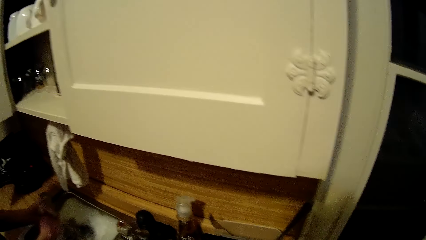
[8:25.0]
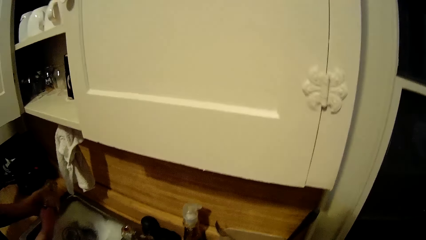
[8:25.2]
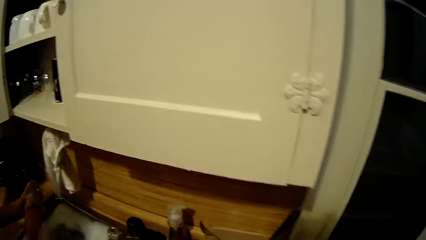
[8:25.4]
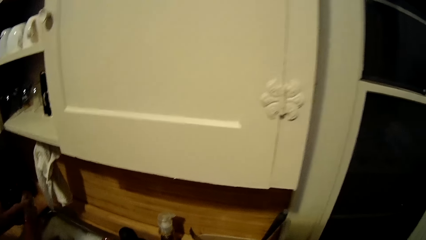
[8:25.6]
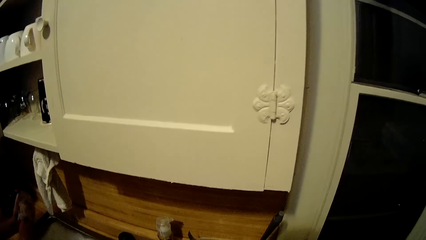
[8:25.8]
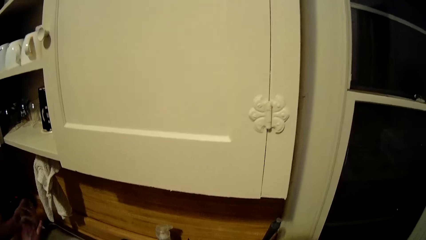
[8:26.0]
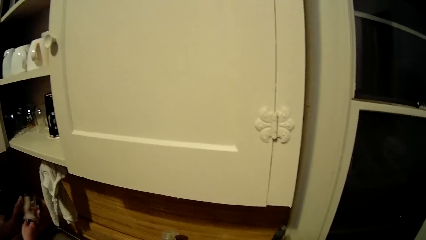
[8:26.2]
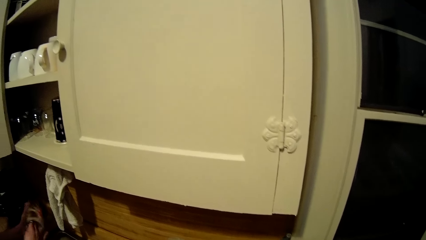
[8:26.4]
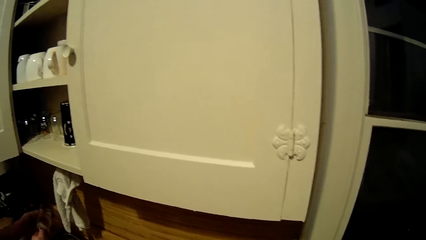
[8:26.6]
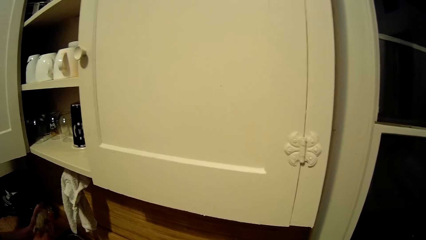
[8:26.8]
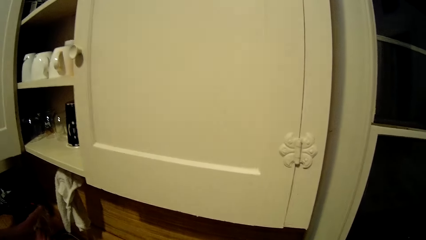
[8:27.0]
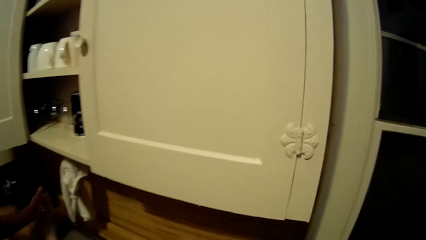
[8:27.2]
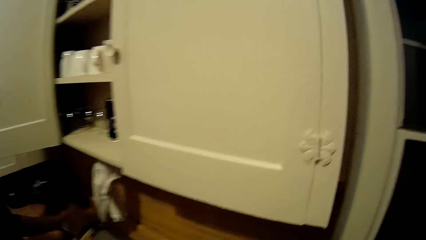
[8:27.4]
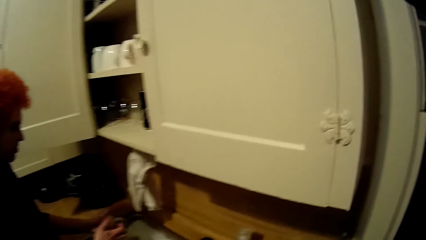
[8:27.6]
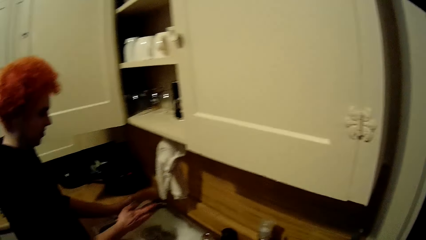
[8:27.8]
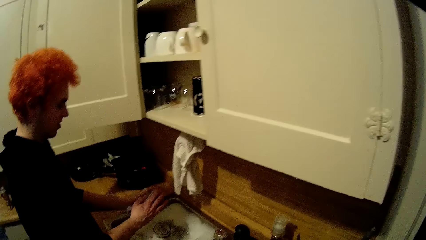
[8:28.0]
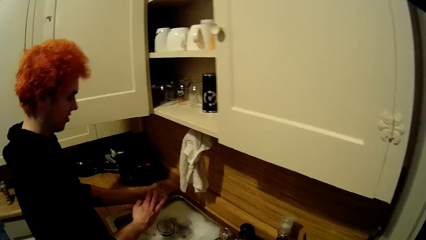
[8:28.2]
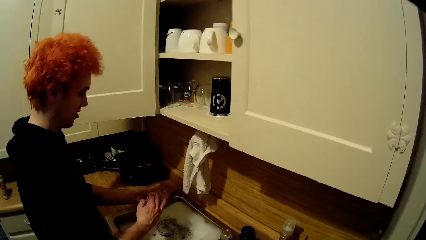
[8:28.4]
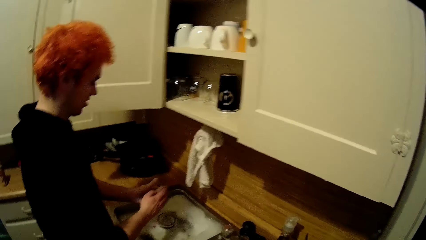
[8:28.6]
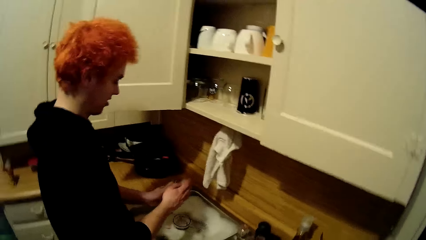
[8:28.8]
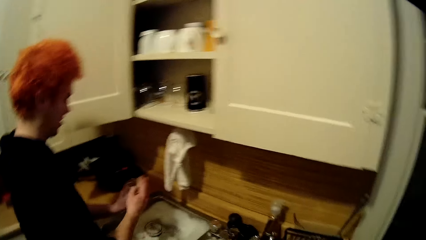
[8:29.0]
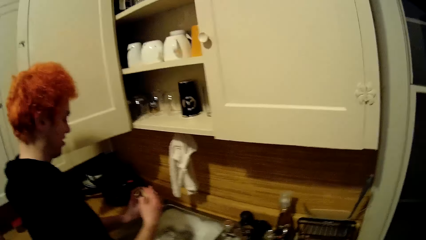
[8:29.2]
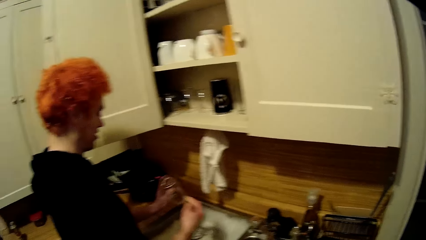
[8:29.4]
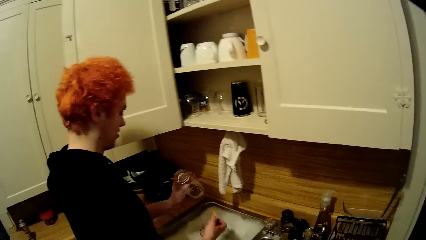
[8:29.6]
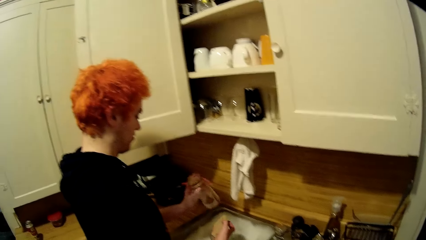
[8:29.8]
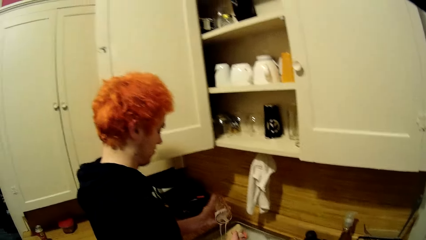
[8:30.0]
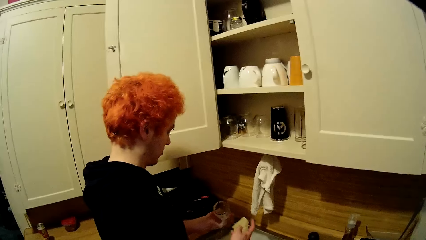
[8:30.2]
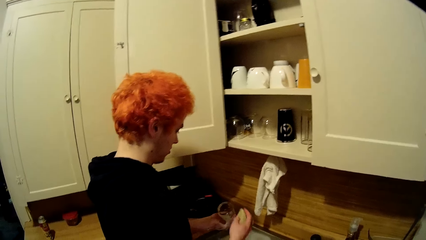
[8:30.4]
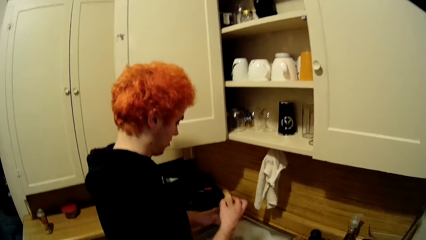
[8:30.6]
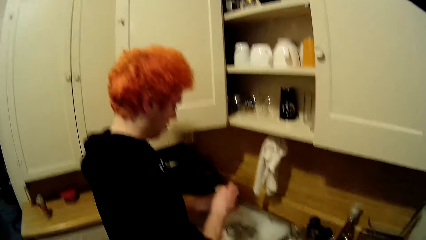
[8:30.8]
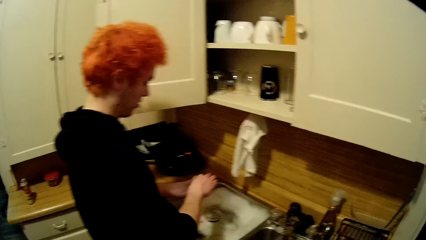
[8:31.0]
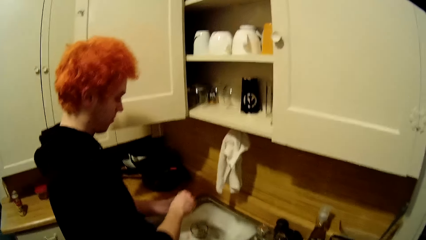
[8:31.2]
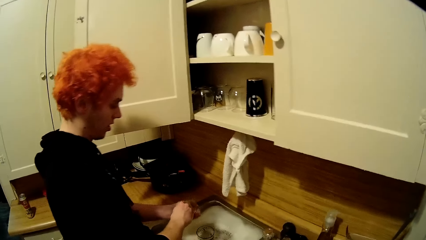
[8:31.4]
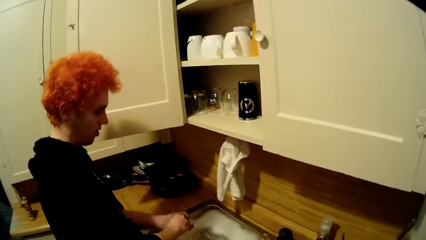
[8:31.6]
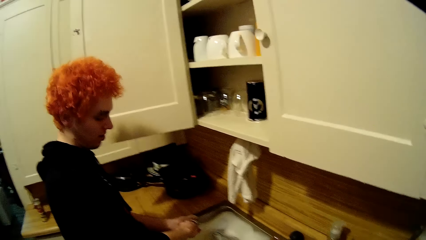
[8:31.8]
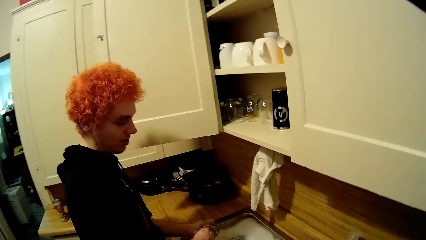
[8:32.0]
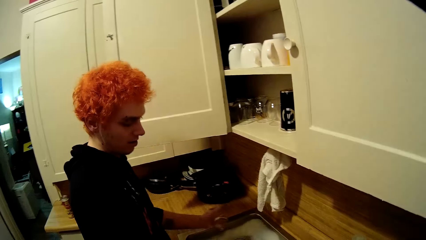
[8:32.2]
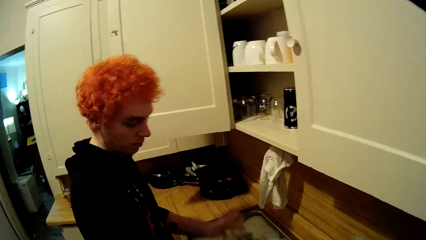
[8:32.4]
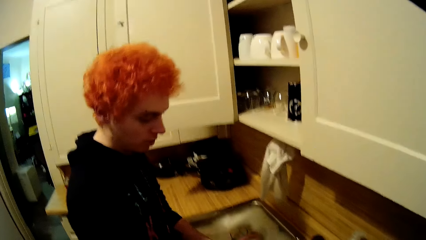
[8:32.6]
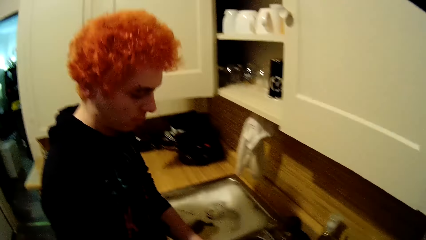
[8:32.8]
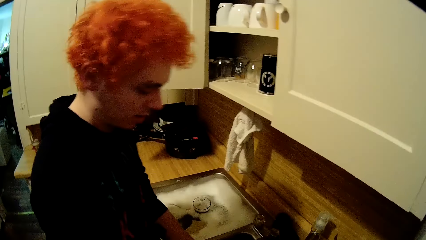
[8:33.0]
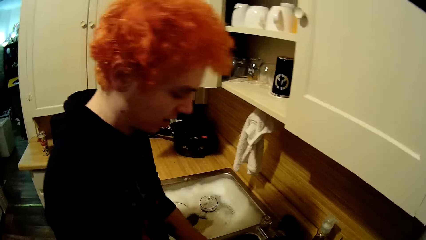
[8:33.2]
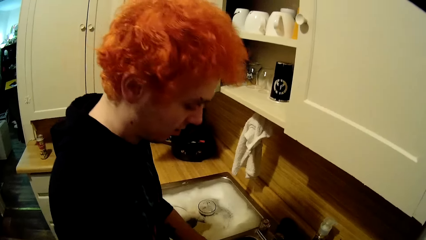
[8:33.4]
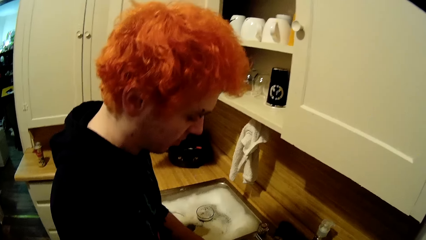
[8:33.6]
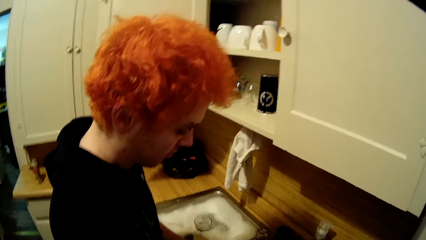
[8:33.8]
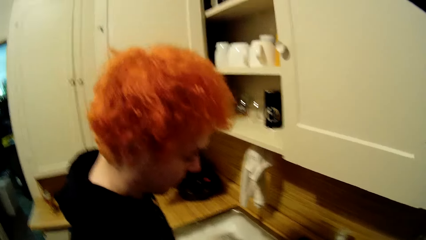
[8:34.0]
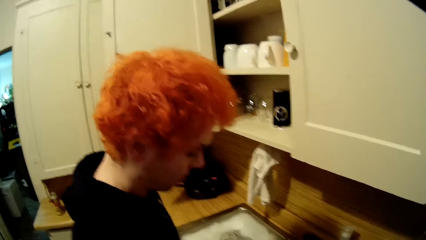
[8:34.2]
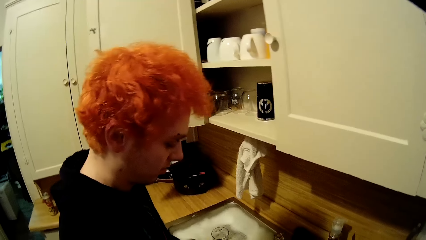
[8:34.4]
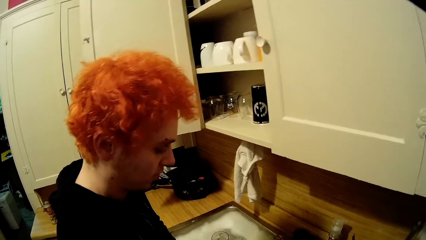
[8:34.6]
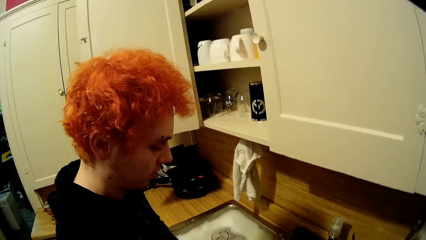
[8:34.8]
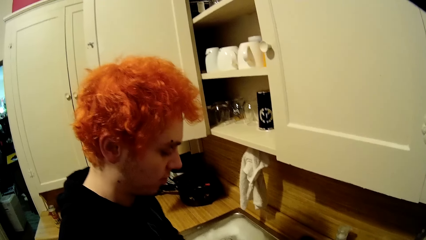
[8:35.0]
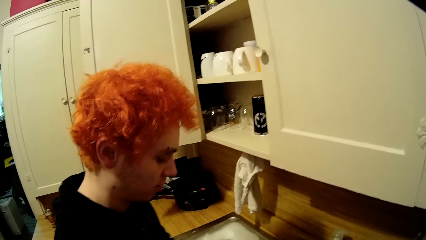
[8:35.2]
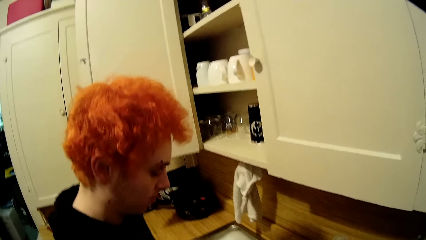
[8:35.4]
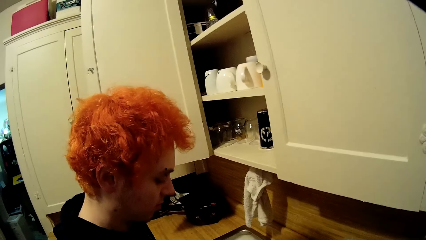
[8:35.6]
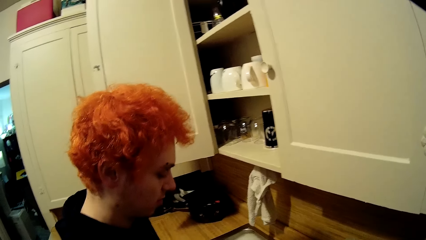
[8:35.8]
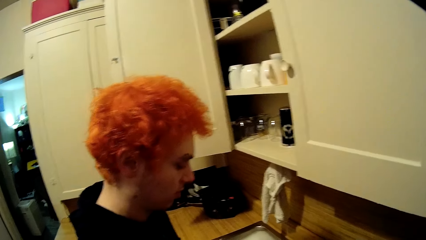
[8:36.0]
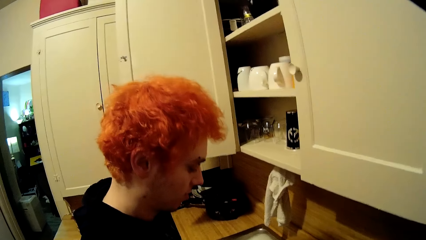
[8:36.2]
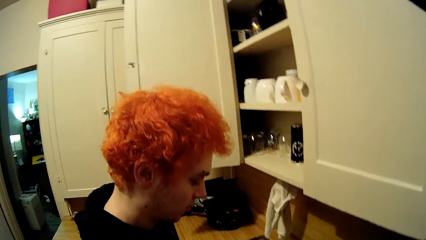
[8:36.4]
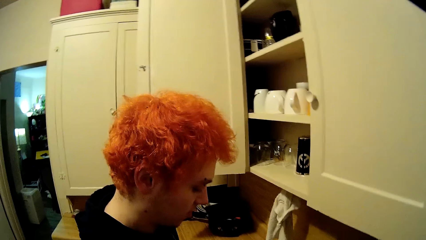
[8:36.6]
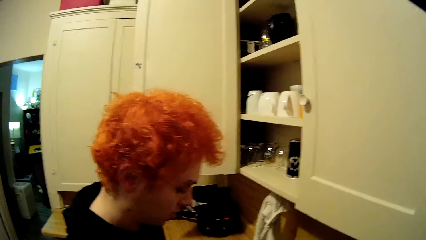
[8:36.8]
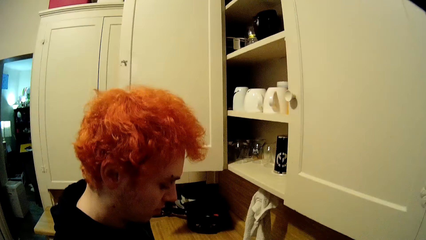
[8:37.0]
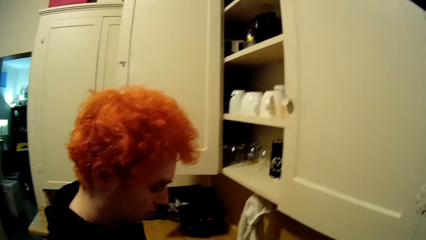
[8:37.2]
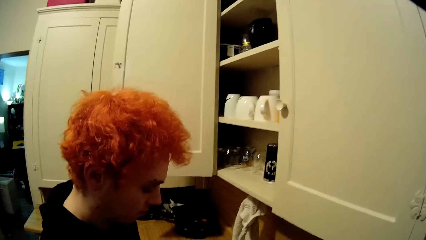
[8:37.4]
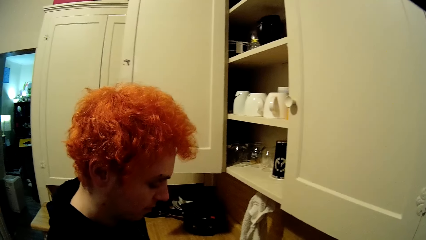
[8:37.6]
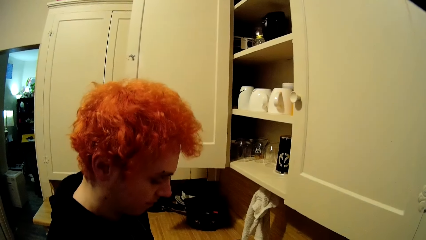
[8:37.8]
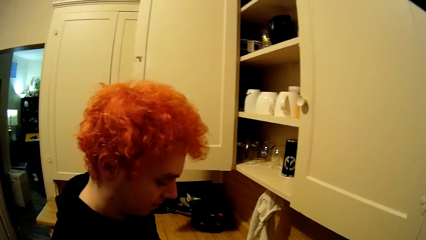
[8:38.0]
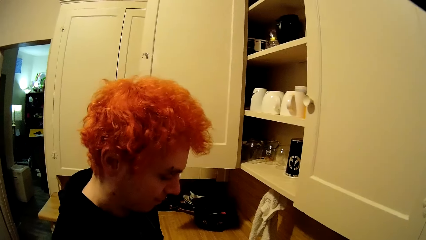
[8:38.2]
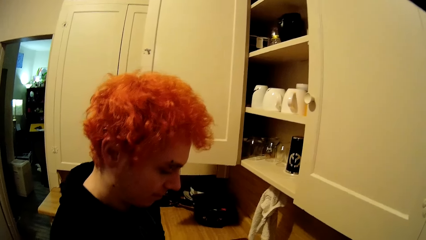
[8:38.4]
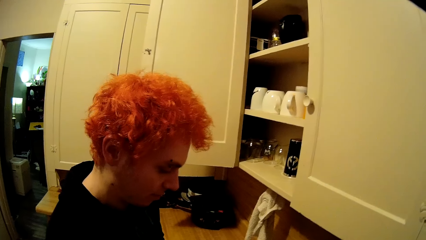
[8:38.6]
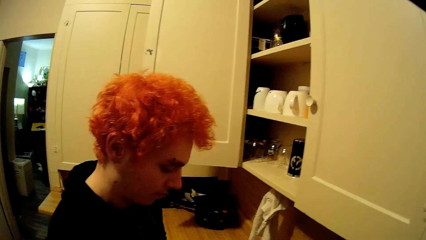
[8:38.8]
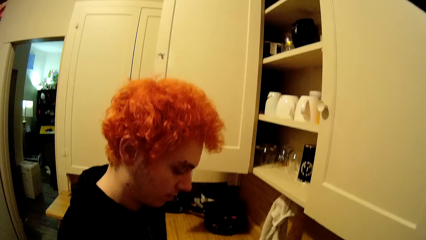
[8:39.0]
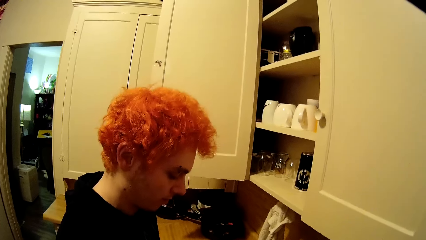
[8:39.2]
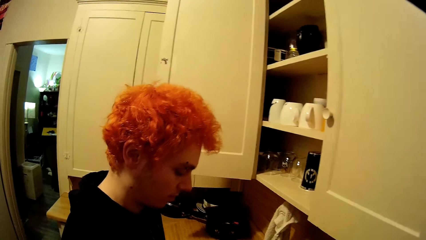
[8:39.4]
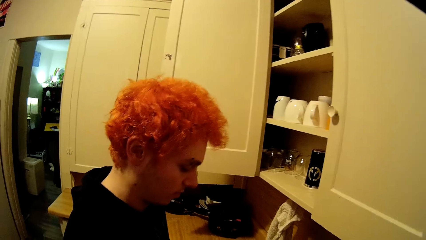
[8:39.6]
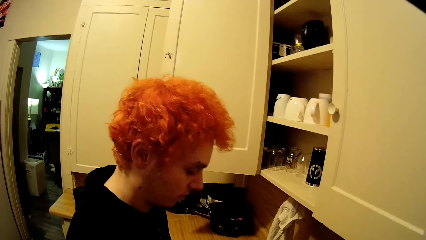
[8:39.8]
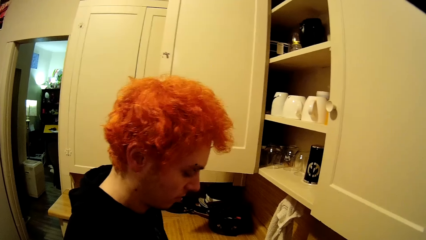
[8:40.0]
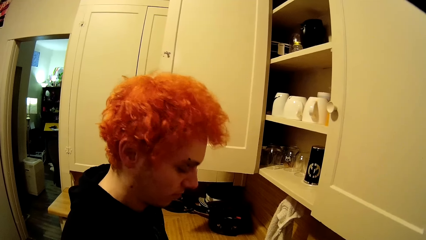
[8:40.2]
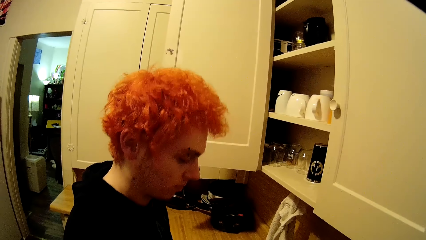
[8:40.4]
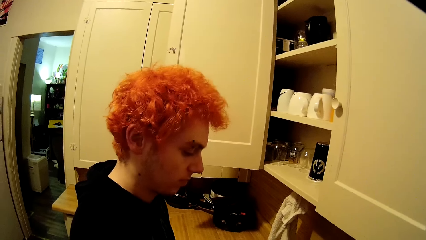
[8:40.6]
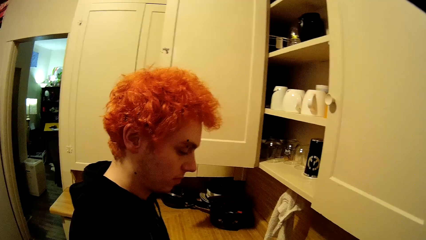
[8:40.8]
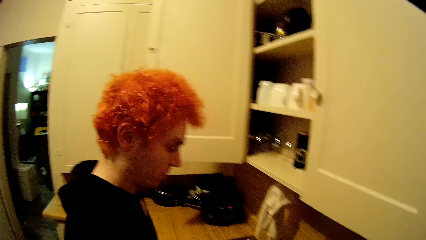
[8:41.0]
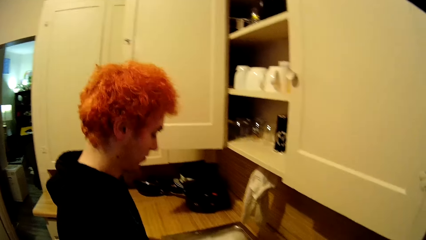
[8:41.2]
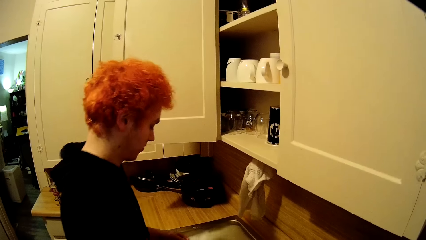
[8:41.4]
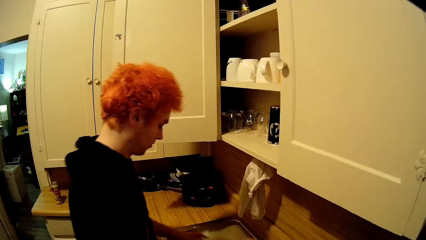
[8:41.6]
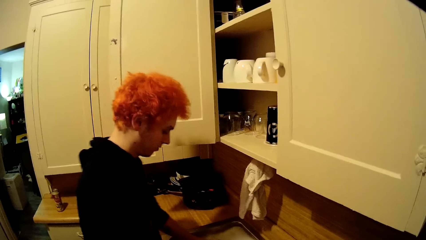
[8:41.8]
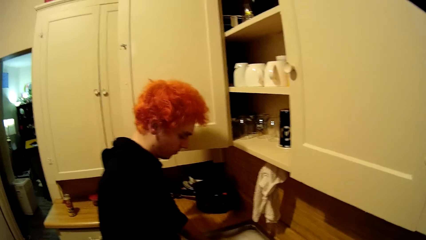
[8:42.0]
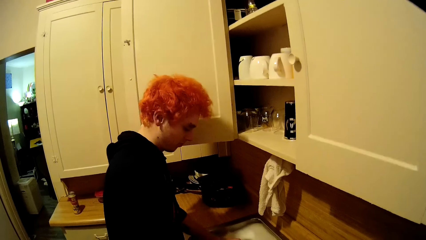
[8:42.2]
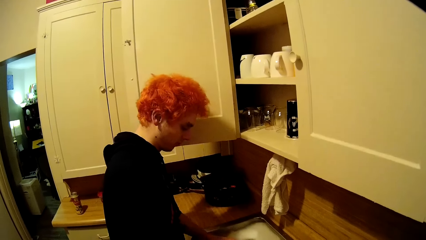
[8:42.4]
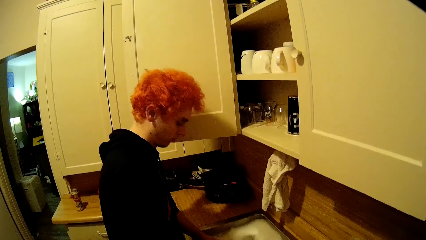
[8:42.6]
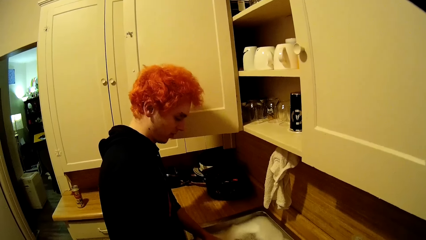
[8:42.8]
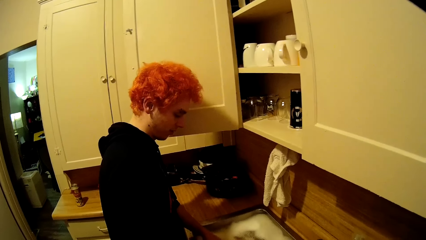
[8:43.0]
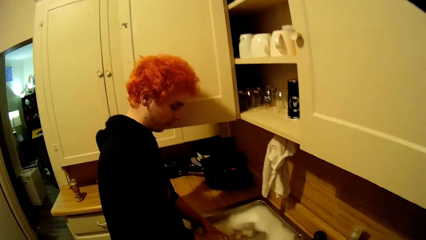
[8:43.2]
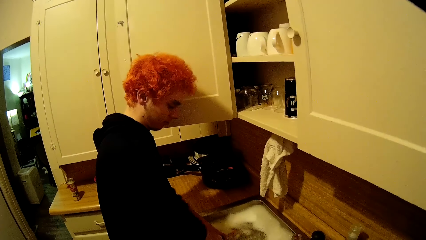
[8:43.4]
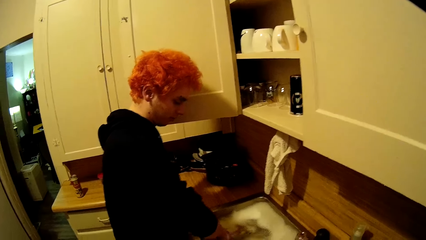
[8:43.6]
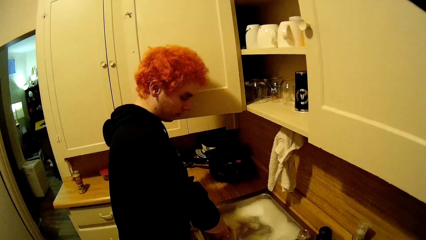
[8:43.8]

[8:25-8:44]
A man washes a tumbler. The camera wearer looks around the sink. The man inspects the tumbler. The man washes the tumbler. The camera wearer looks at the man.
